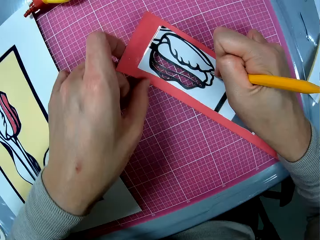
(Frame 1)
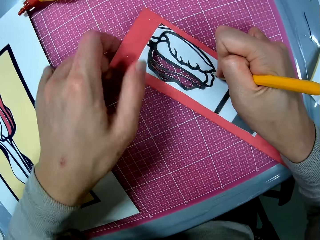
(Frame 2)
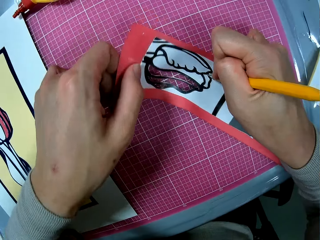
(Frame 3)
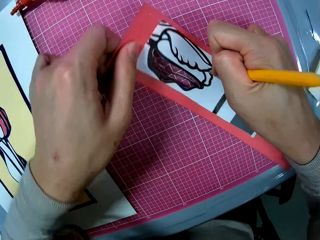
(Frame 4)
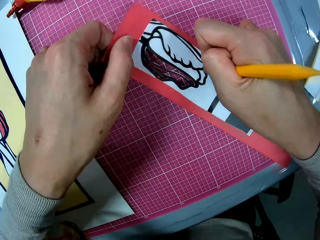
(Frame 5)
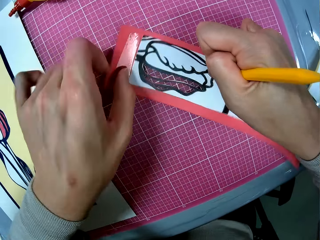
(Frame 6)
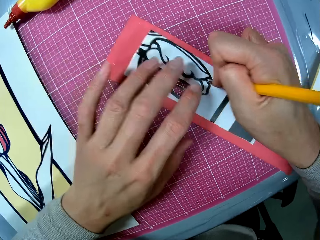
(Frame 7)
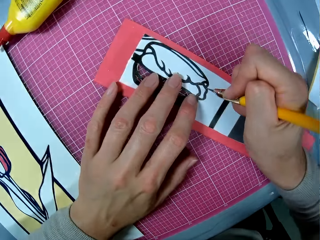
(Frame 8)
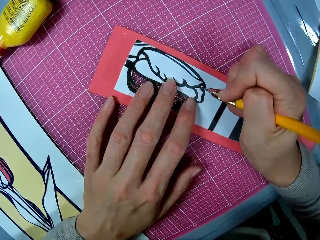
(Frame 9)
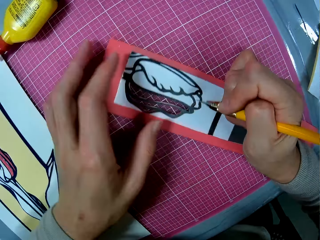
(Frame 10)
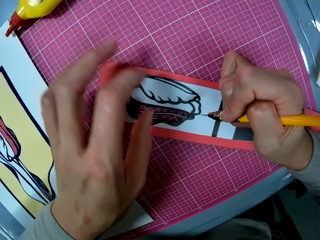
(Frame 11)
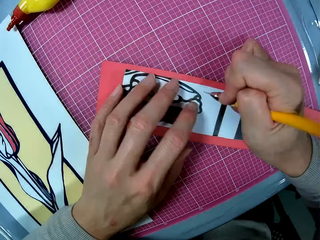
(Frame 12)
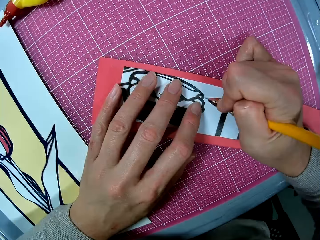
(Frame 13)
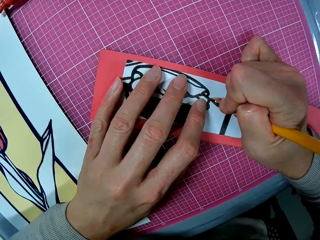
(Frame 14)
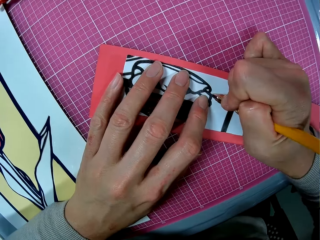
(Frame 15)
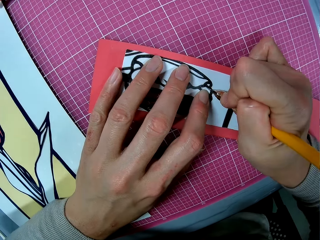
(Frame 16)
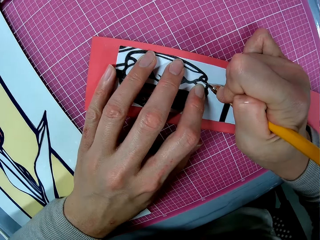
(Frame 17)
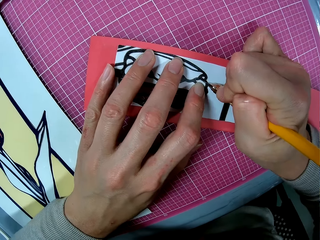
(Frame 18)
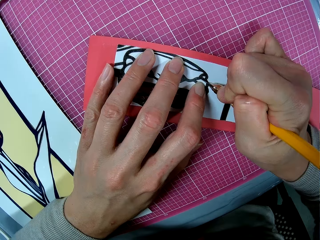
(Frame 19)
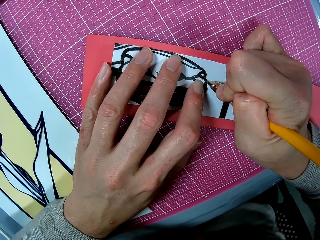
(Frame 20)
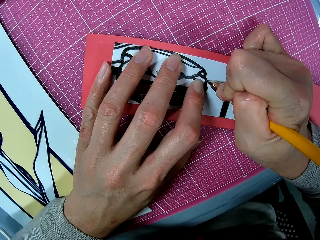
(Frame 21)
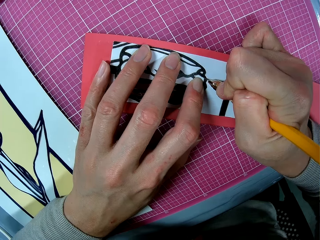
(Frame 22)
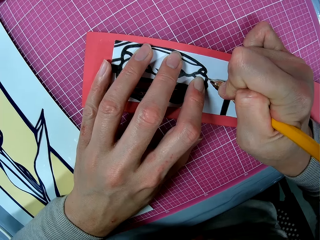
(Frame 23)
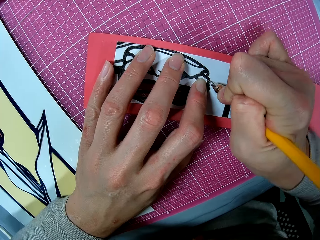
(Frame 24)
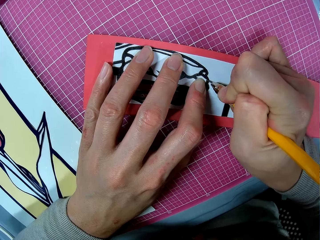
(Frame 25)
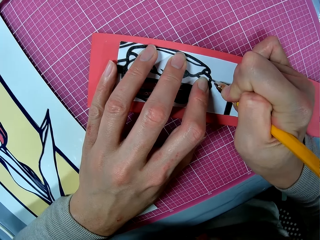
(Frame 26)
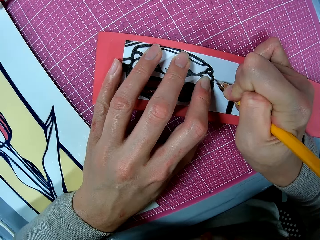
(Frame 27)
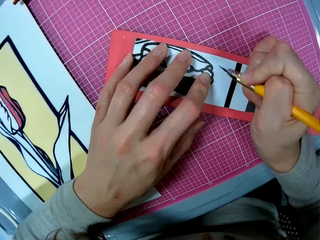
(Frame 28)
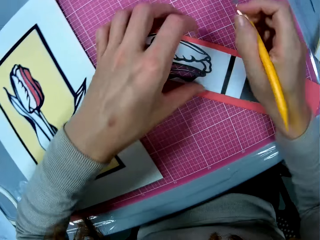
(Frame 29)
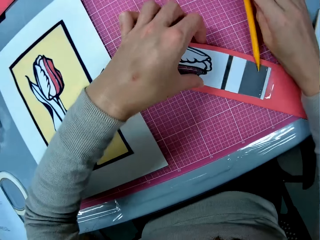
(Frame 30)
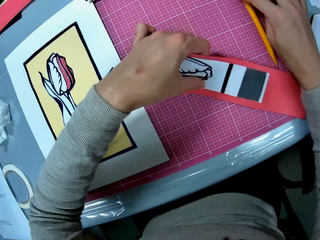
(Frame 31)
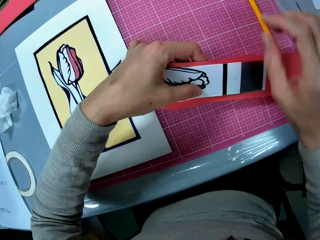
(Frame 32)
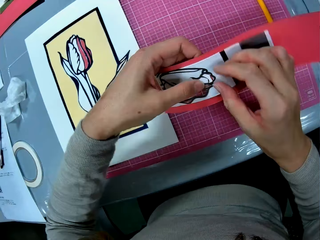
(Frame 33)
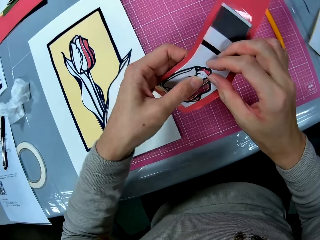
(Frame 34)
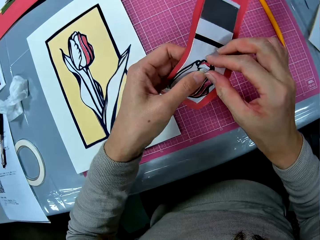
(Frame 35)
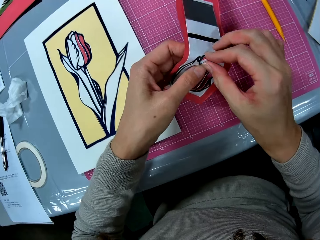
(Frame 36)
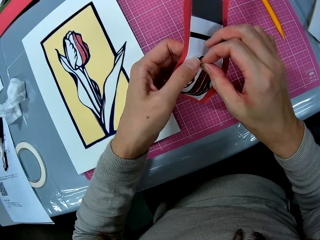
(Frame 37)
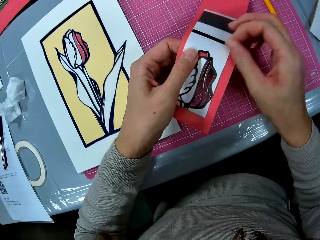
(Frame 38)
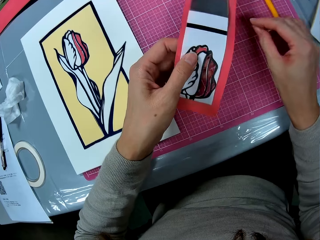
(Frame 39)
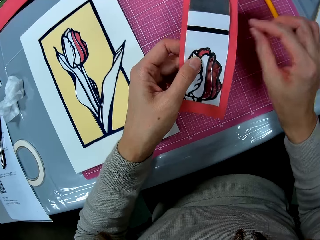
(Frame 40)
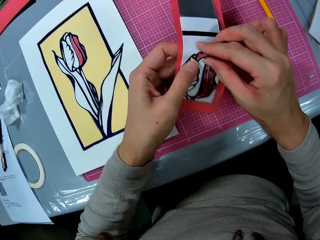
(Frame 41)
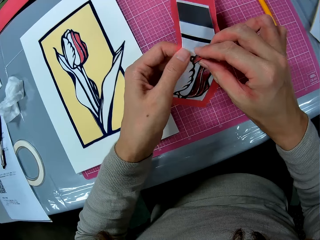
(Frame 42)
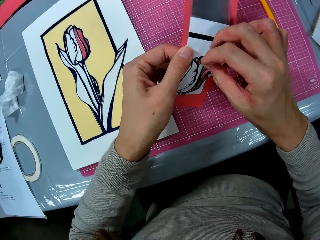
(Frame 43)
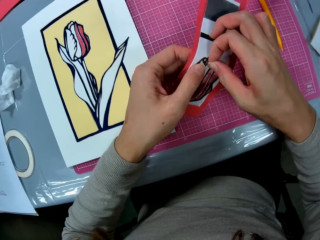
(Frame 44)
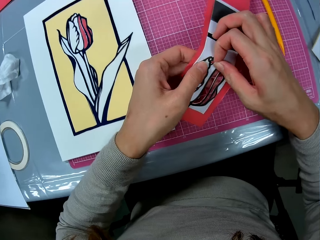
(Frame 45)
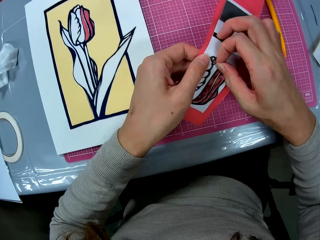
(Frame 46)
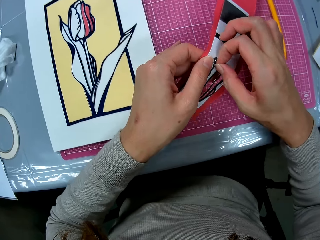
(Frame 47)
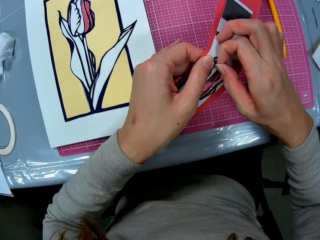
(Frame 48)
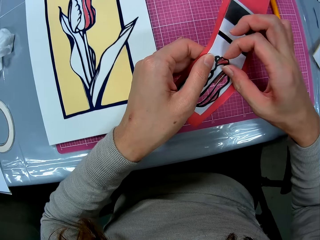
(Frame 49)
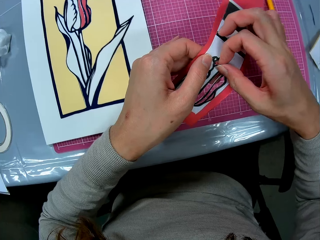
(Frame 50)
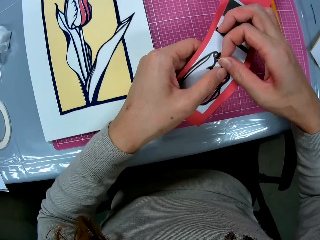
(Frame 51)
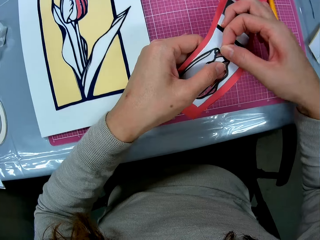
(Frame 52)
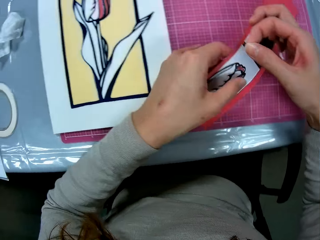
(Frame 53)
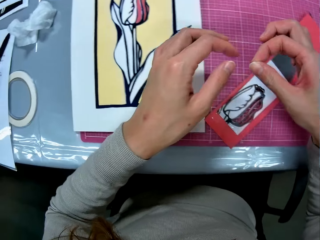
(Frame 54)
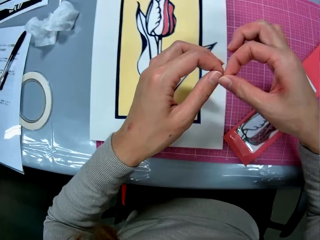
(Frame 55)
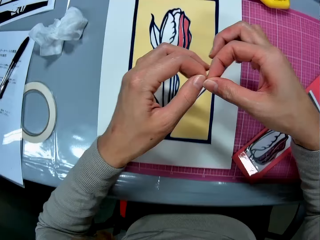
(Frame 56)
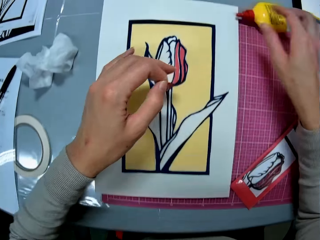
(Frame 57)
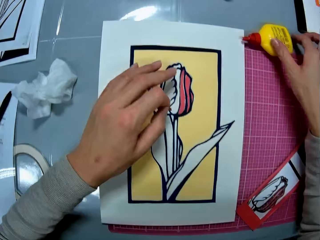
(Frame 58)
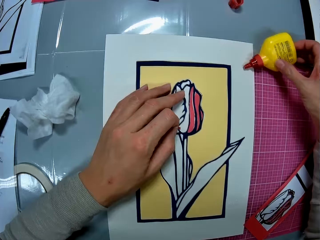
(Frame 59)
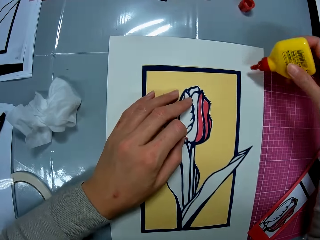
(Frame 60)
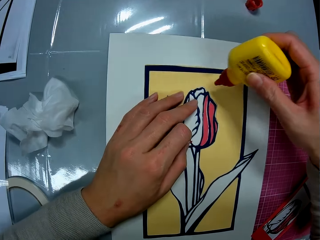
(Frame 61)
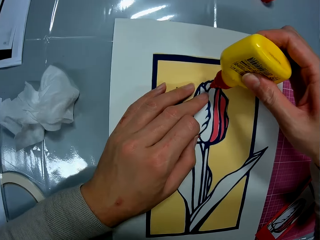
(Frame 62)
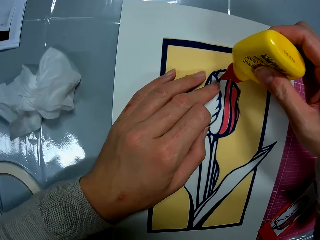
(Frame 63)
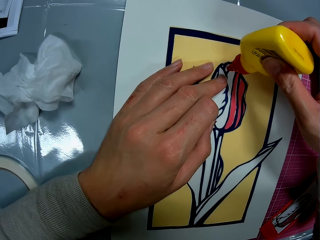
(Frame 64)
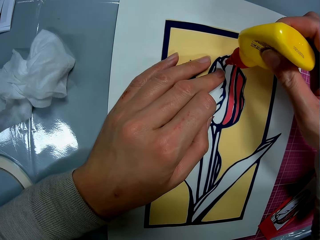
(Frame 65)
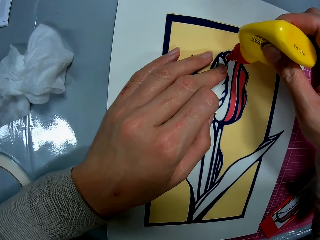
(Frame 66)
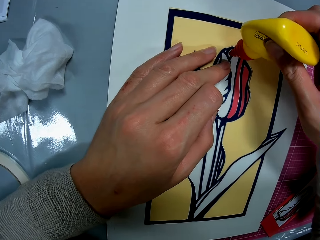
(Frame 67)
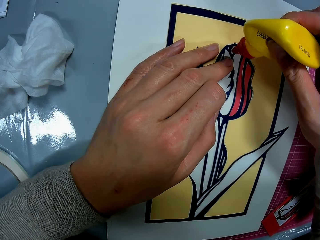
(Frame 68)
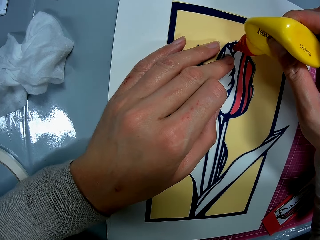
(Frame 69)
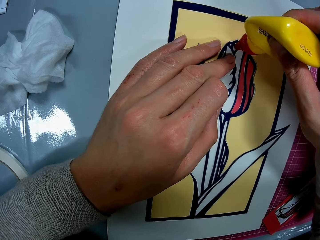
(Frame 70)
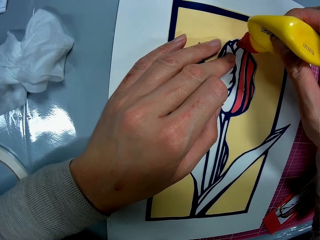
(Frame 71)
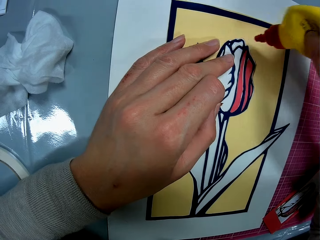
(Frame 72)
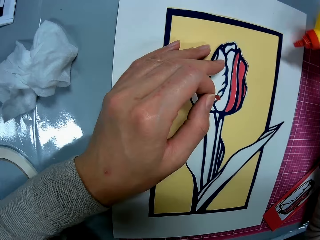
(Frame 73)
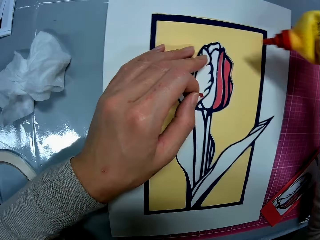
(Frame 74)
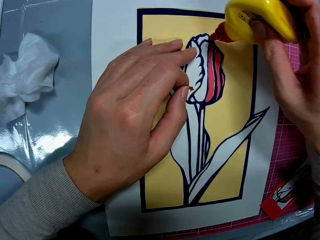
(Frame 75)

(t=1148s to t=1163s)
The camera wearer moves the art sheet around the pink sheet. He continues cutting out an art piece from the art sheet with the craft knife. He drops the craft knife on the pink sheet. He raises the art sheet with his left hand. He takes the paper. He cuts out a piece from the art sheet. He removes pieces of paper. He drops the piece on the pink sheet. He cuts out an art piece from the art sheet. He drops the art sheet on the pink sheet. He removes pieces of paper again. He passes the art piece to his left hand. He picks up the glue from the table. He places his left hand on the art work. He applies glue on the art work.

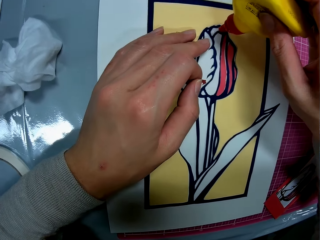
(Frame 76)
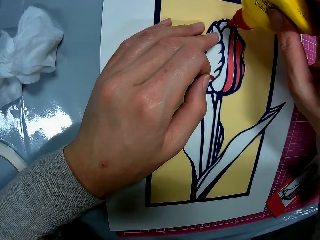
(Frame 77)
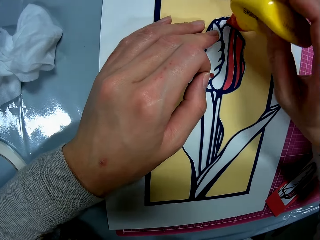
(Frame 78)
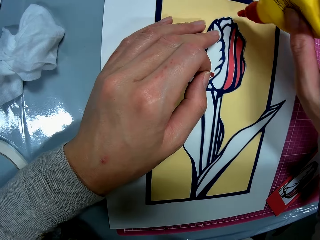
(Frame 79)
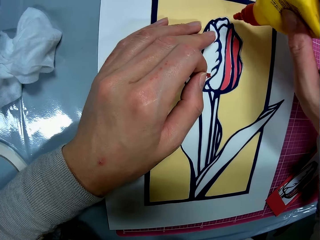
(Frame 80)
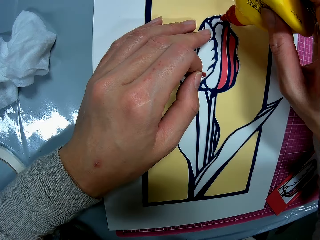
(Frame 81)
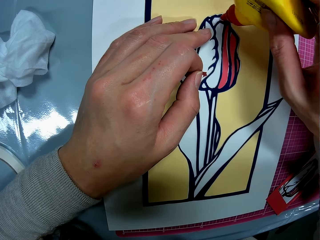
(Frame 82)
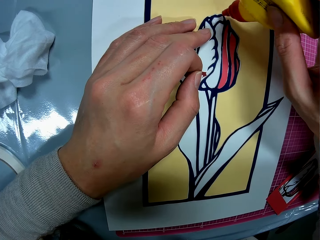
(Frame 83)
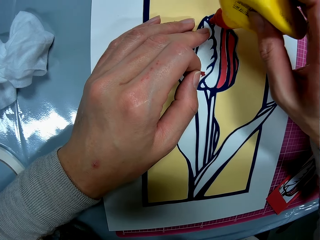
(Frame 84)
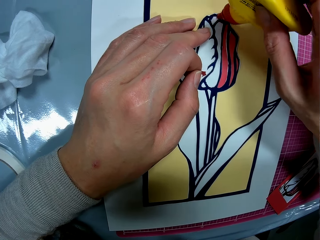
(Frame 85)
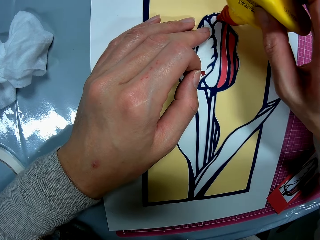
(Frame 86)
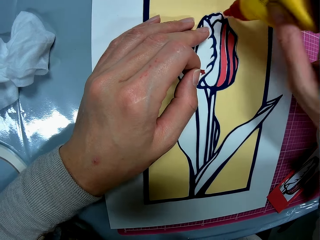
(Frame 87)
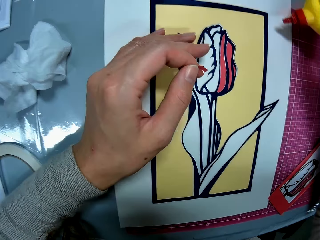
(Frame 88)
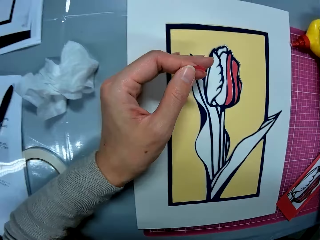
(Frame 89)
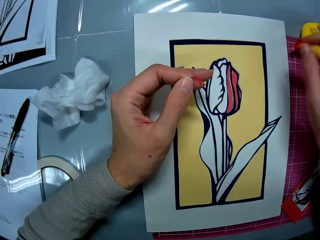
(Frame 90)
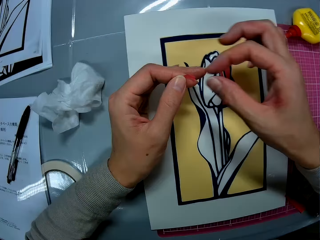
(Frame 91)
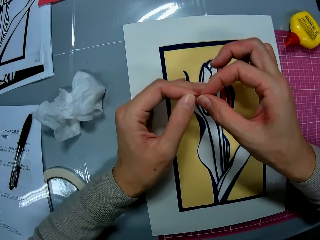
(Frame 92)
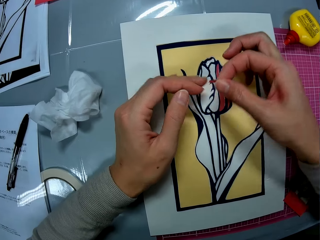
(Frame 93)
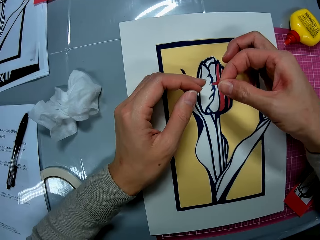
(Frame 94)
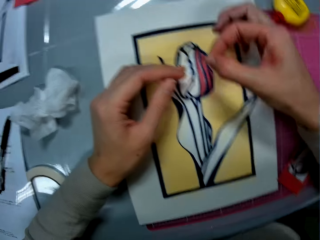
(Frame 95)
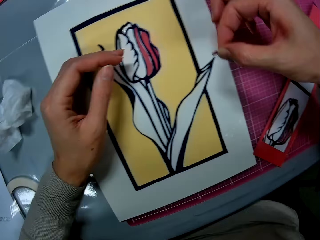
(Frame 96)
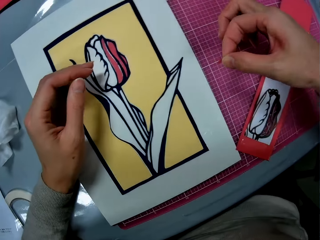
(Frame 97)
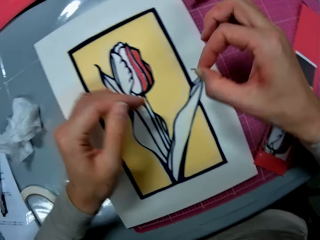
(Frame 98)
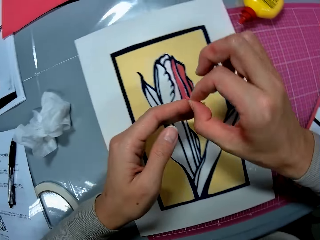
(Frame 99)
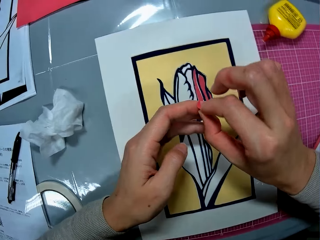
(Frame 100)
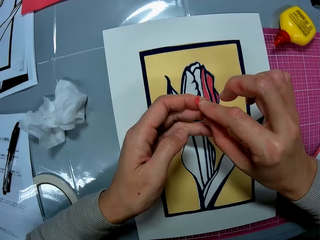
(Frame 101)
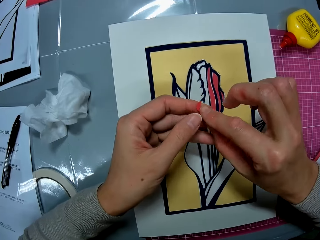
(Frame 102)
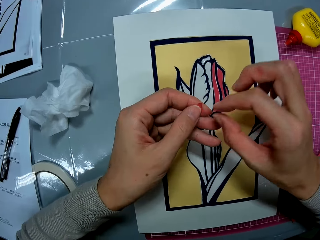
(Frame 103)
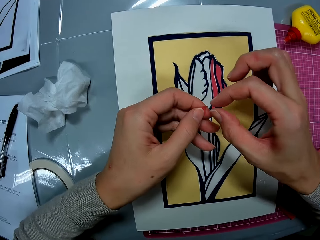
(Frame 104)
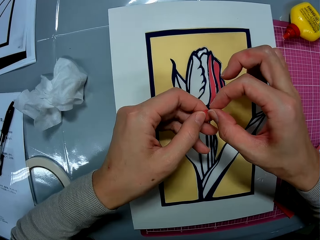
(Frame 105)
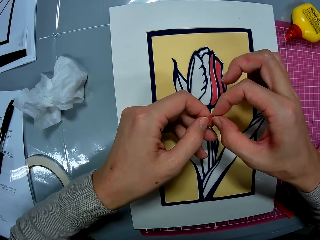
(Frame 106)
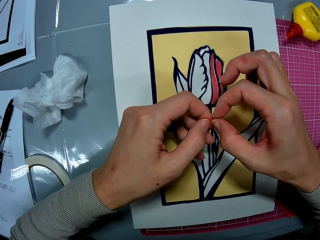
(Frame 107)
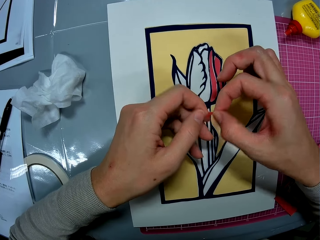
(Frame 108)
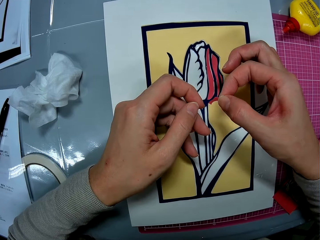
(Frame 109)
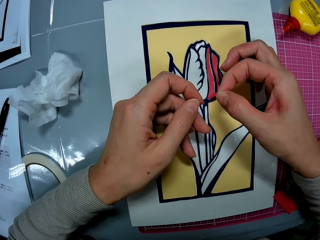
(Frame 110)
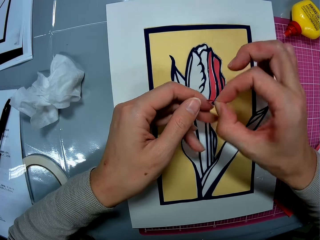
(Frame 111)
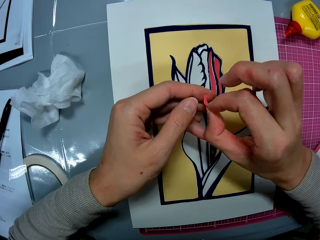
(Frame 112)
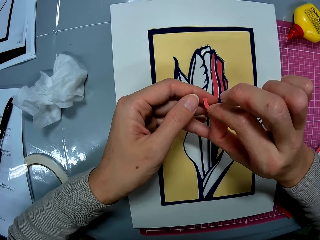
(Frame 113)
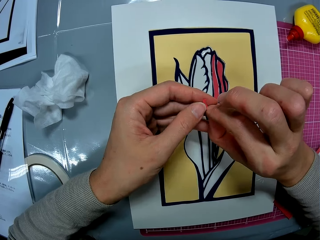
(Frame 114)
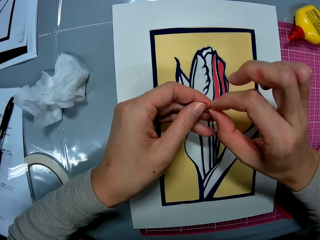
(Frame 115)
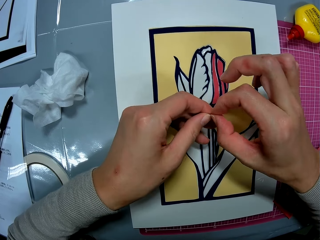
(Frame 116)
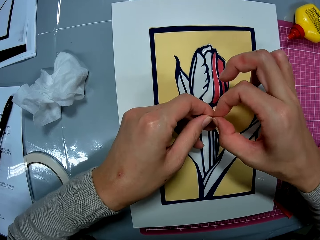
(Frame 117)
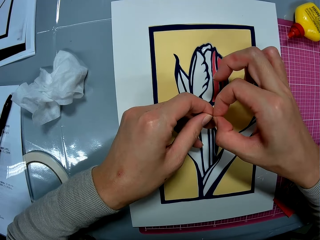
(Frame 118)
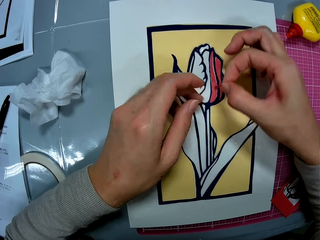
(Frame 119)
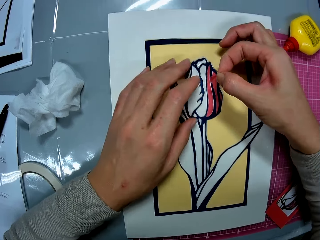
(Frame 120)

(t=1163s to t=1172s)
The camera wearer drops the glue on the pink sheet. They pass the art piece to both hands. They turn the piece of paper.
